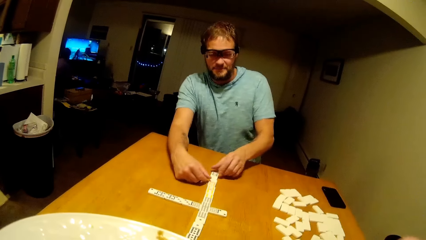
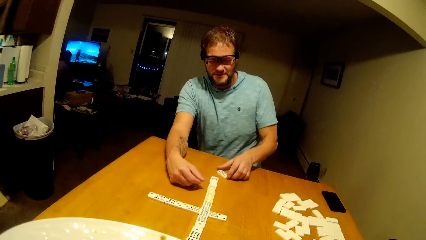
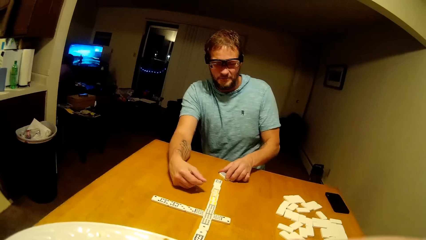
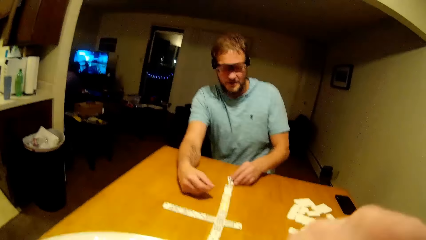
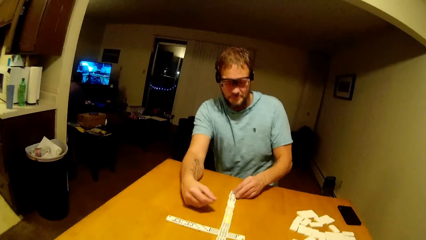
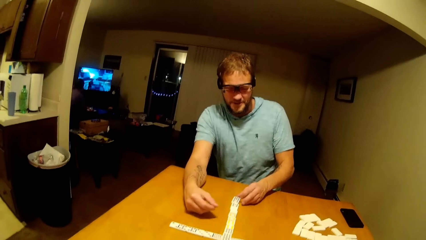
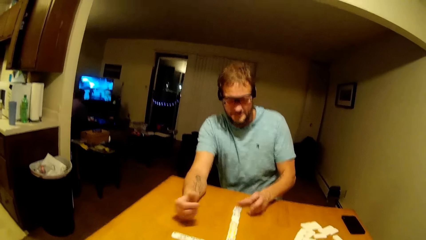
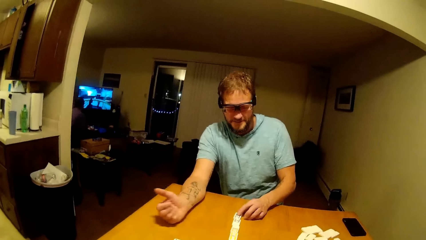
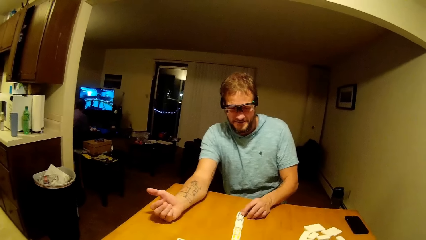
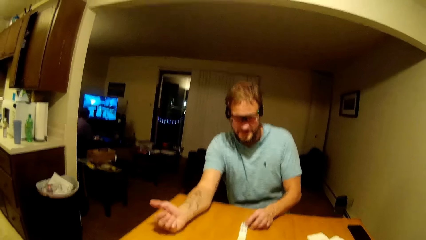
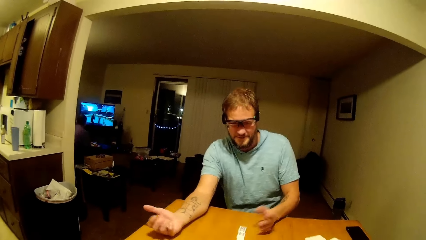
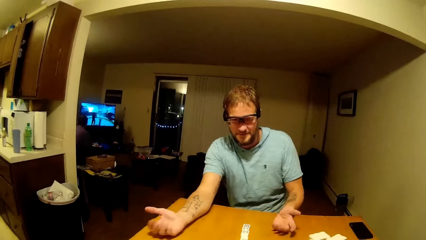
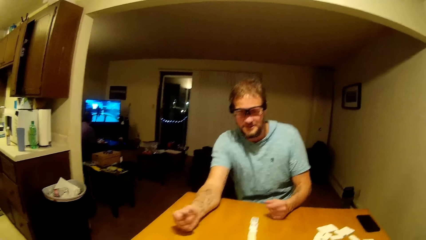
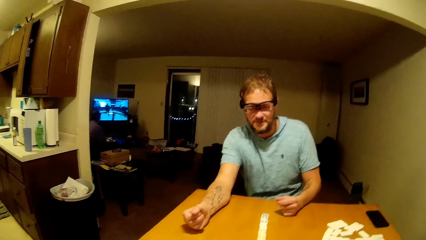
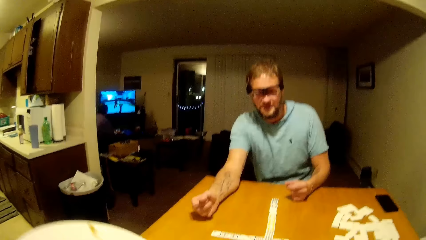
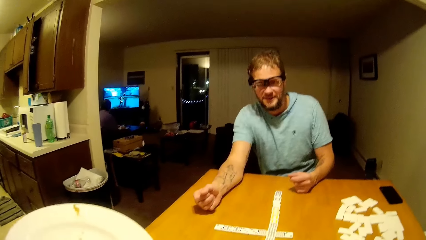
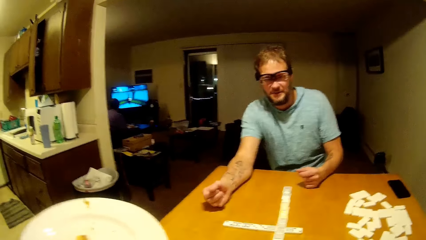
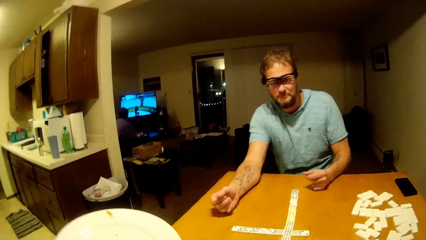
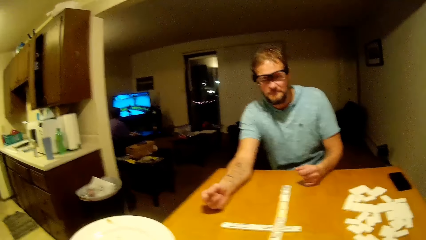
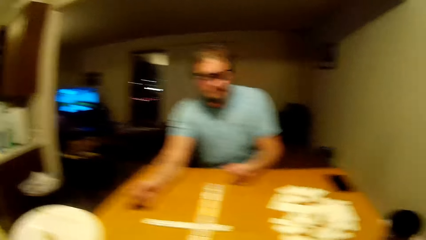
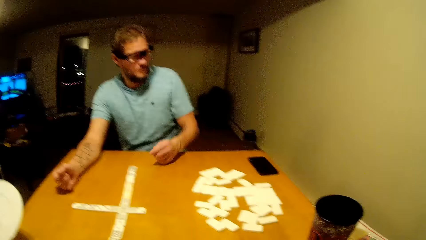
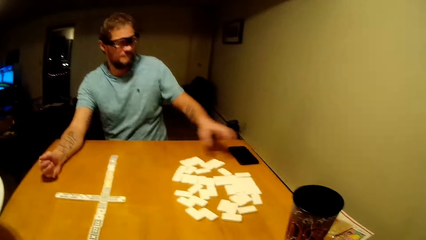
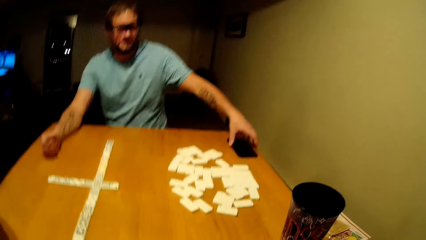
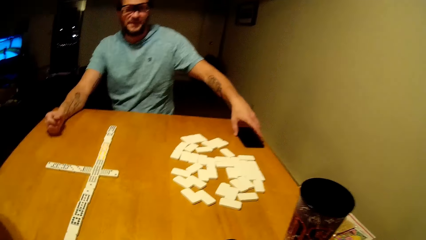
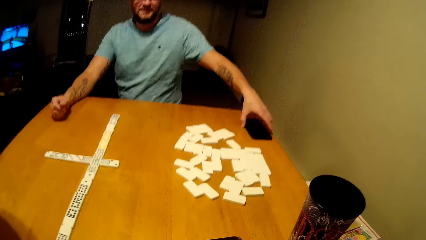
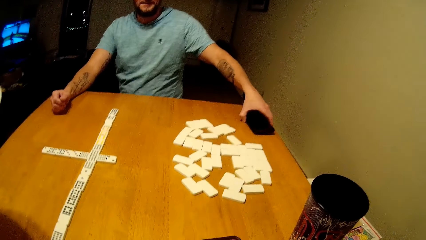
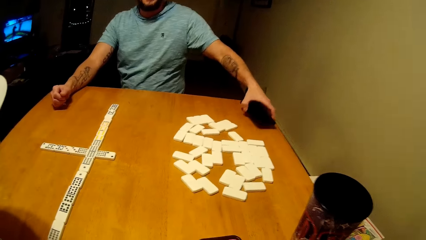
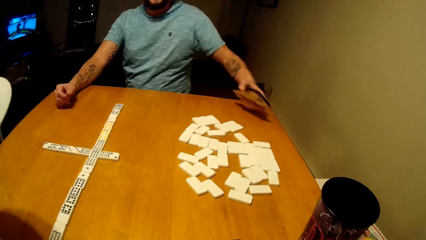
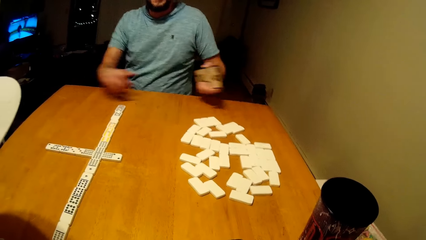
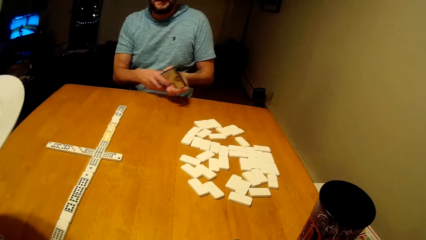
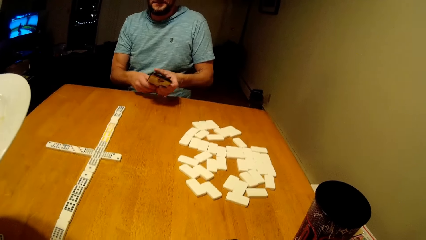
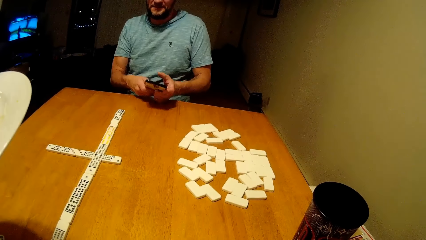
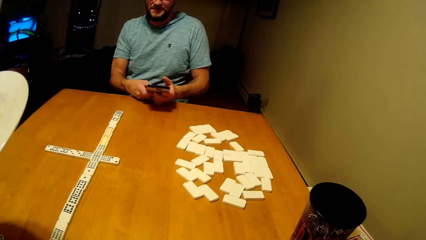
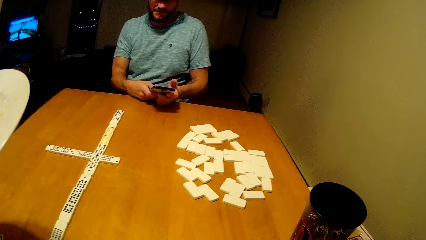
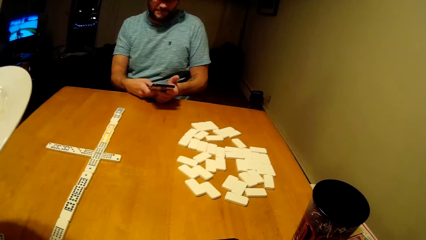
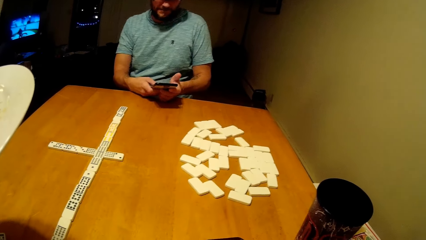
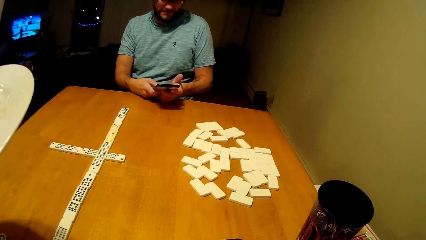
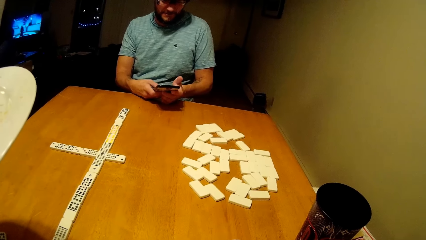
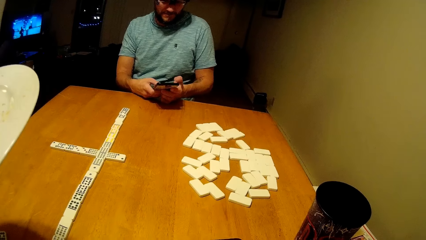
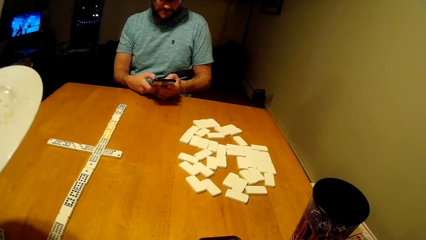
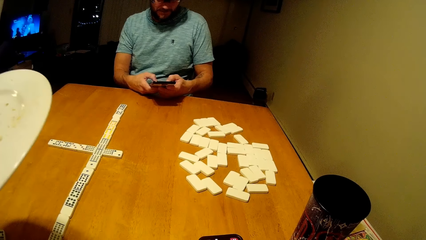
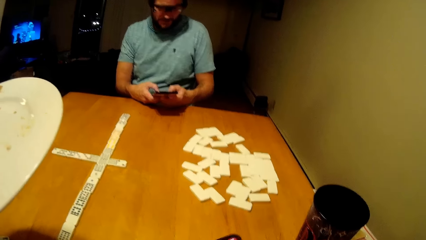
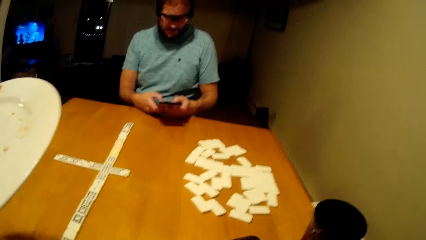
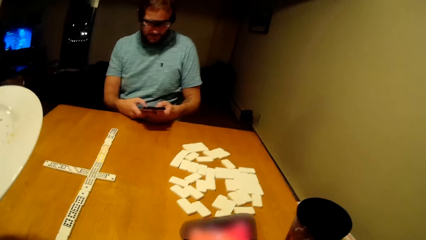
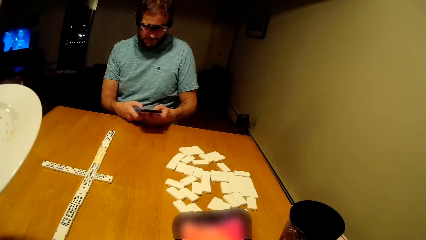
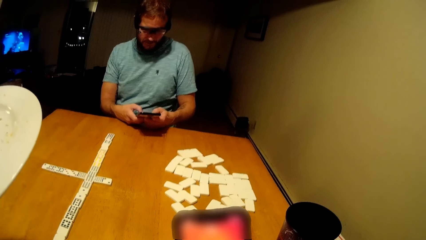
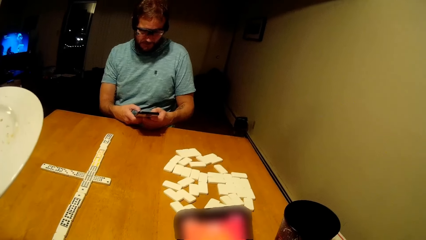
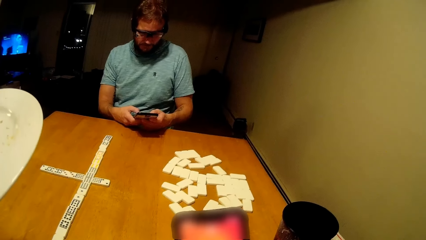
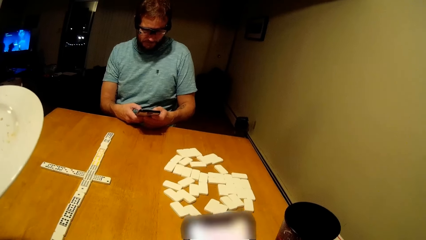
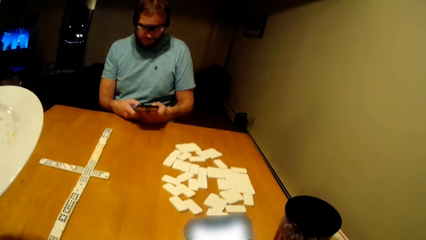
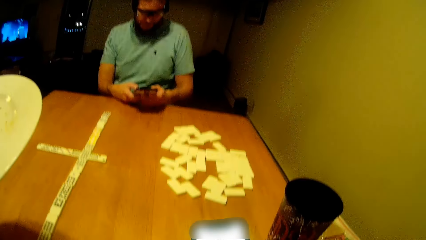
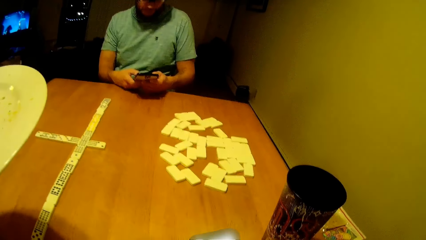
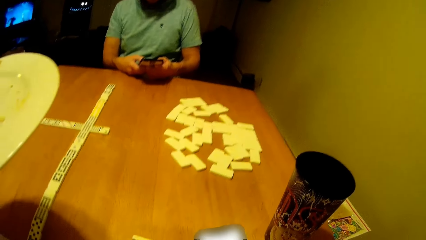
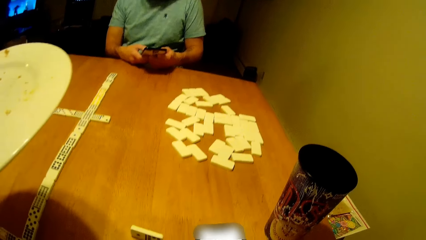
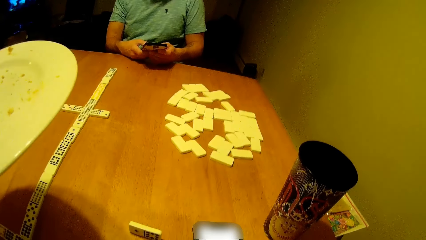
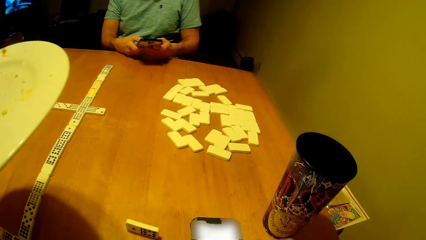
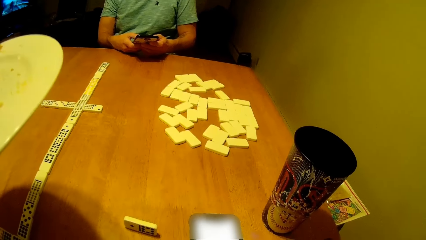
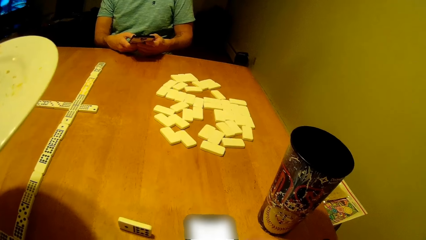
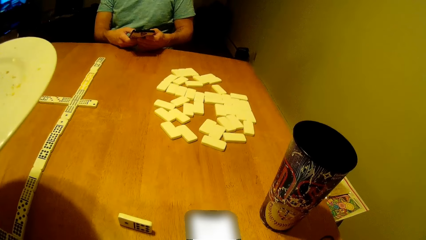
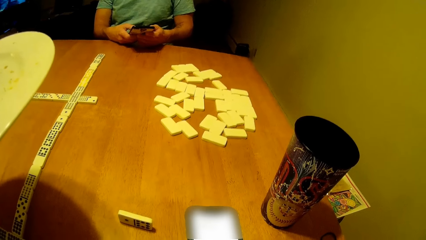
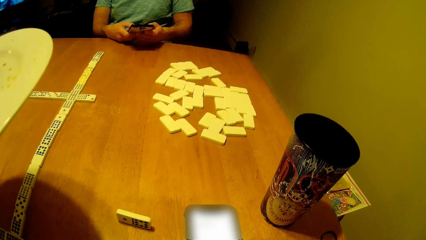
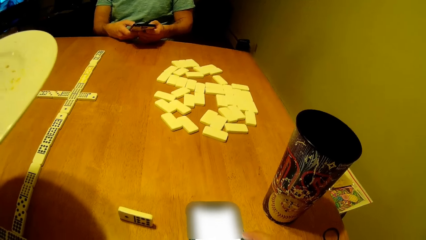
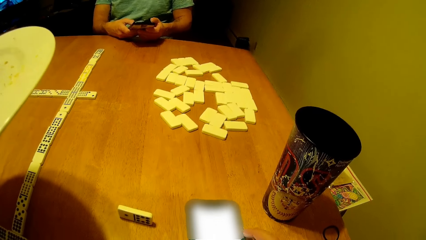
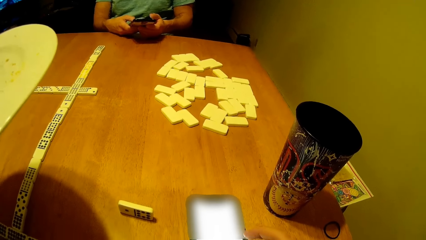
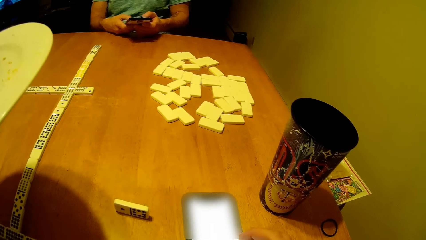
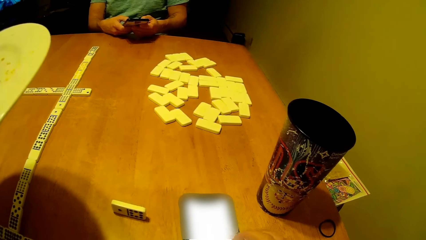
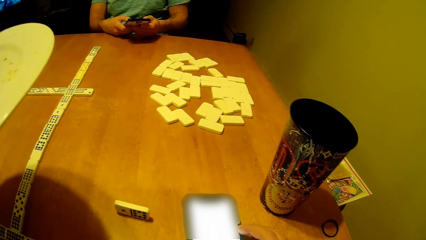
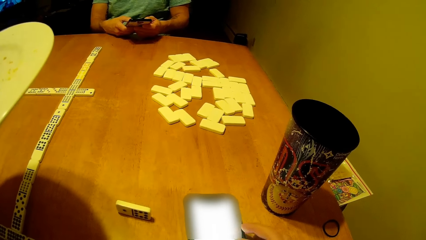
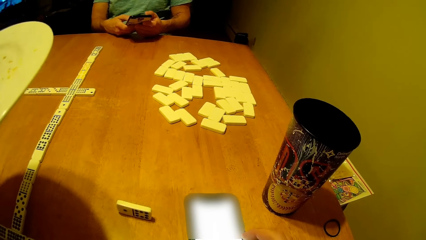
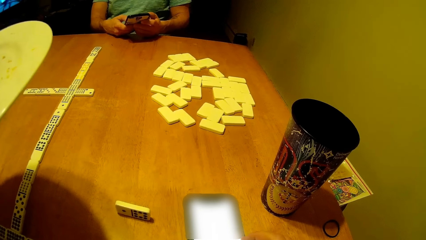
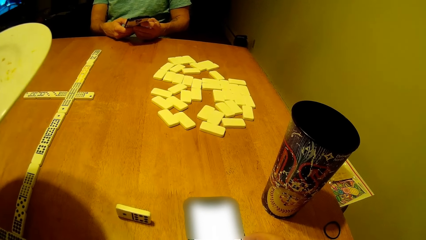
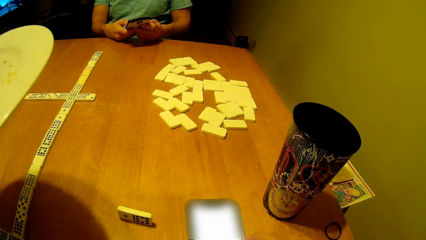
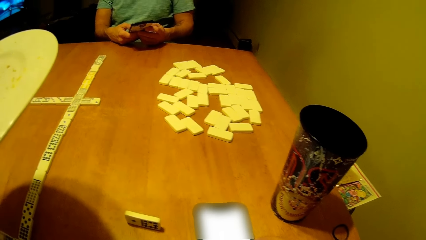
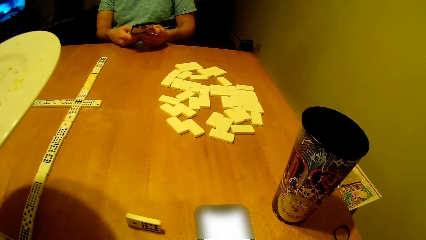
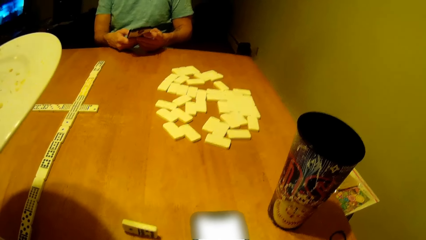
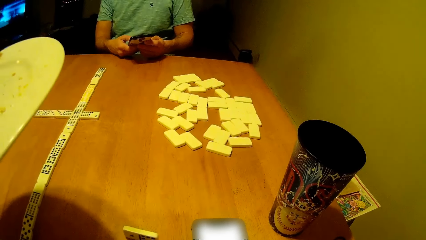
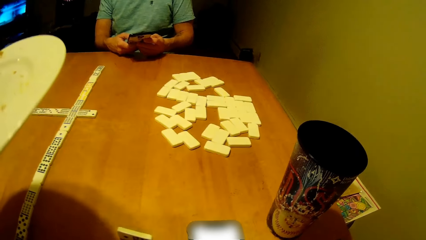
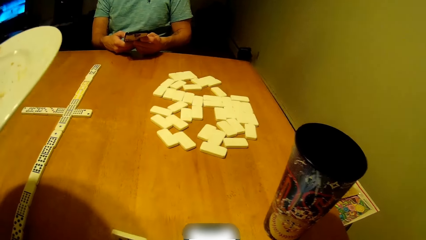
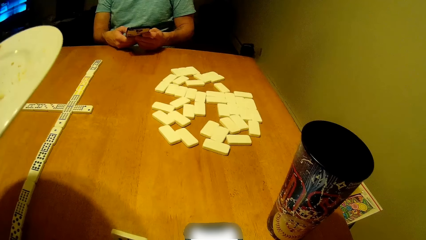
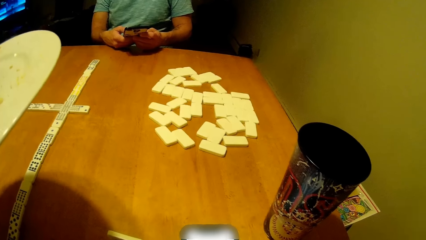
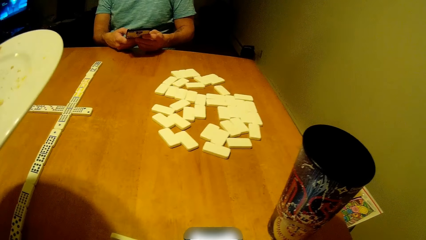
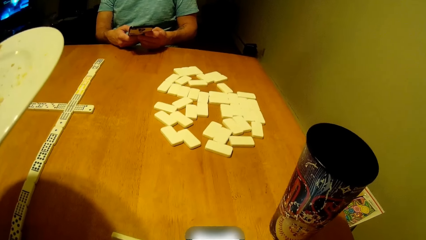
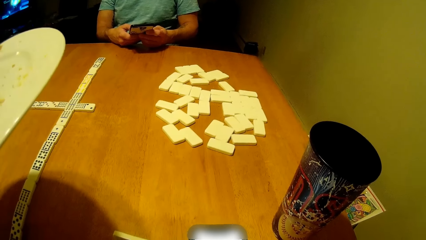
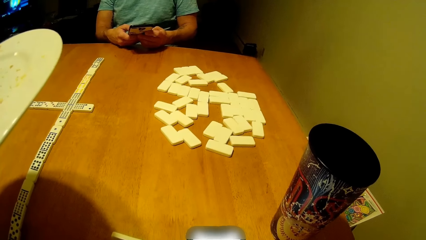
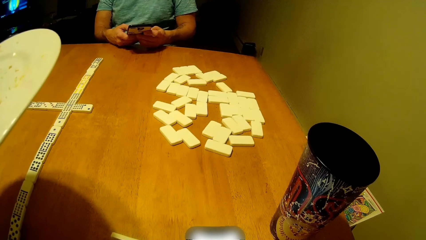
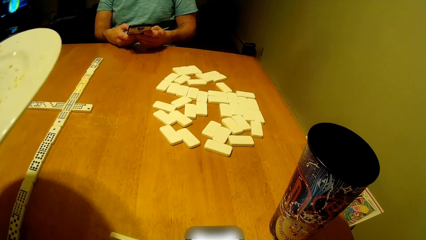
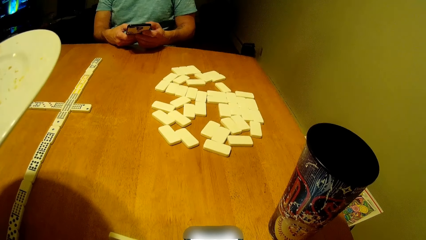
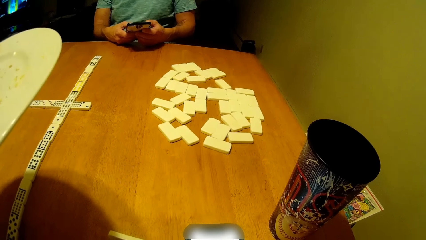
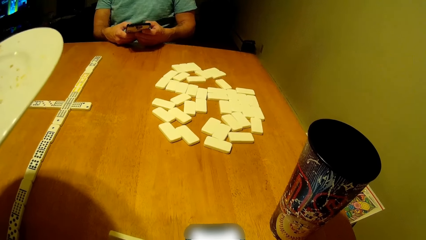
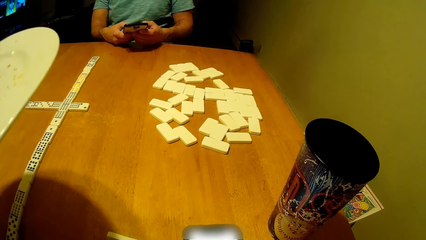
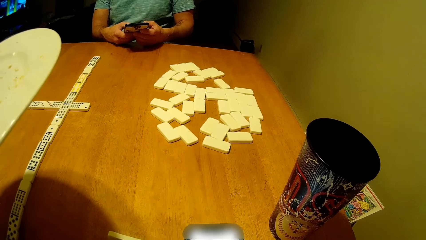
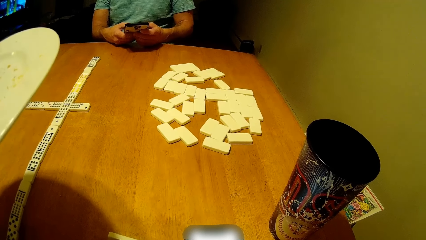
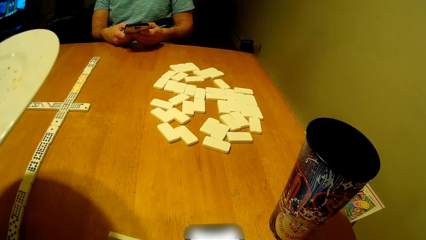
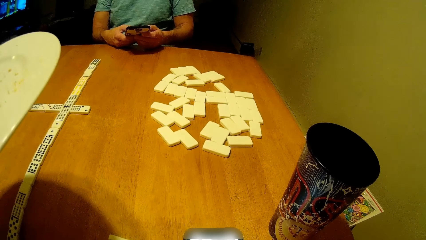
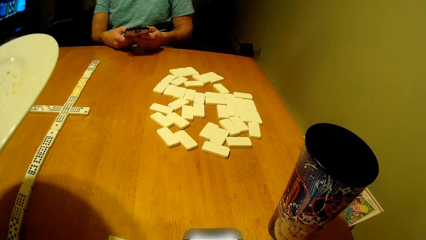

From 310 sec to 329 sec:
A man speaks. The camera wearer eats something. The man picks up the phone from the table, looks at the phone and uses the phone. The camera wearer looks at the phone. They use the phone.
